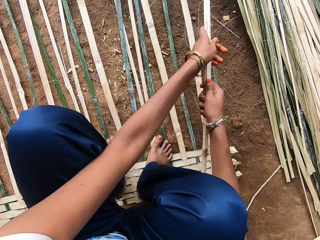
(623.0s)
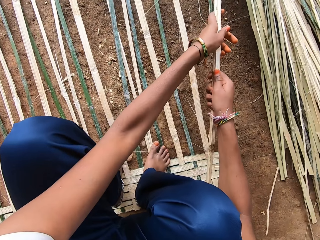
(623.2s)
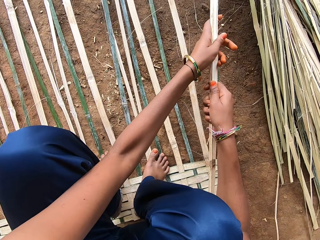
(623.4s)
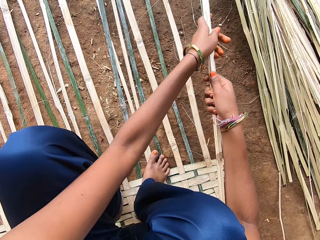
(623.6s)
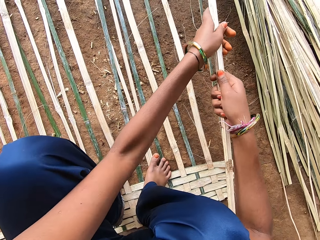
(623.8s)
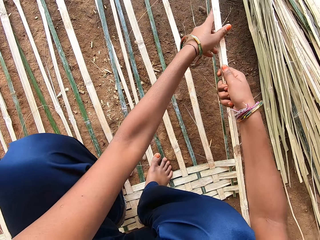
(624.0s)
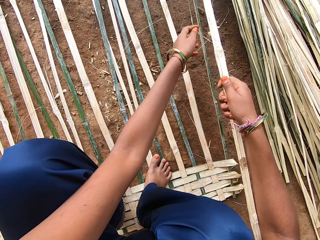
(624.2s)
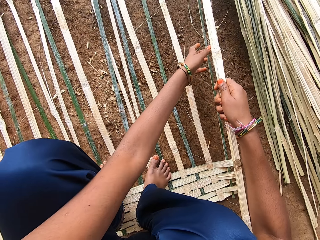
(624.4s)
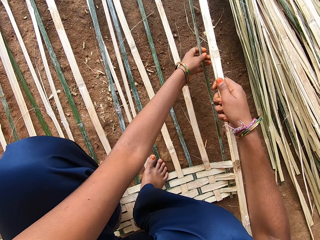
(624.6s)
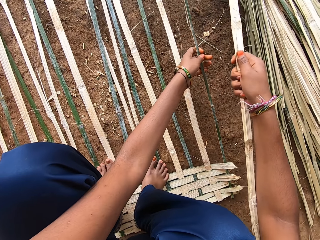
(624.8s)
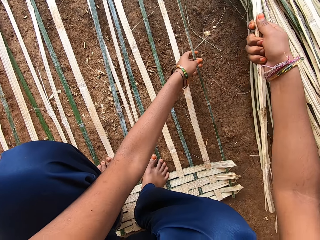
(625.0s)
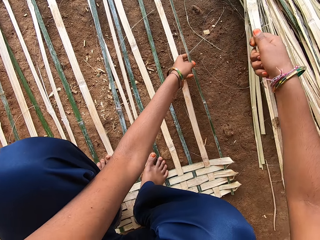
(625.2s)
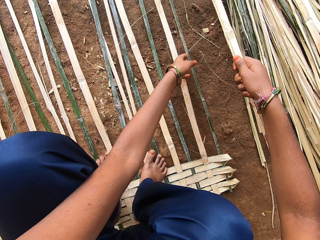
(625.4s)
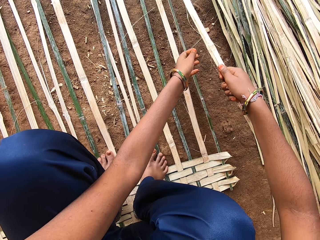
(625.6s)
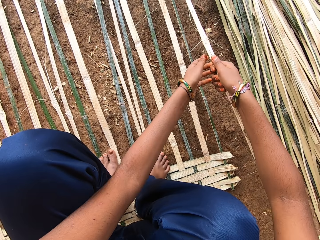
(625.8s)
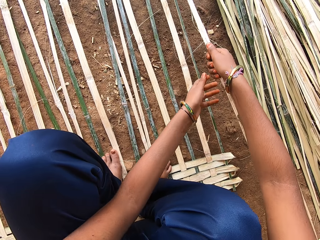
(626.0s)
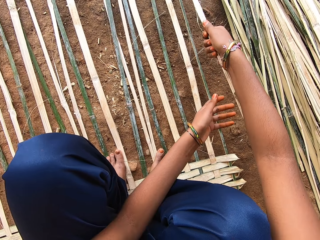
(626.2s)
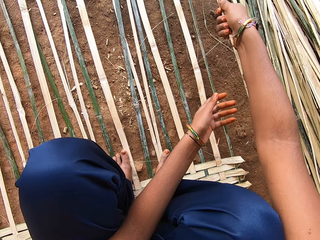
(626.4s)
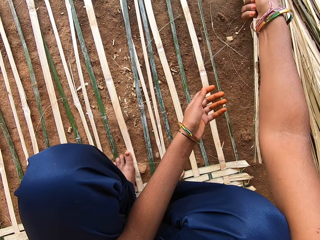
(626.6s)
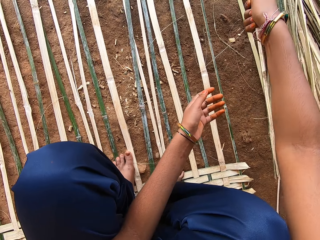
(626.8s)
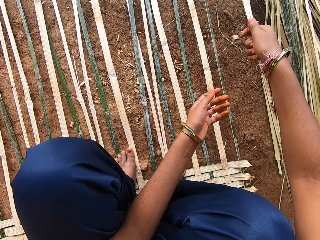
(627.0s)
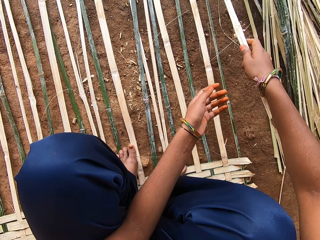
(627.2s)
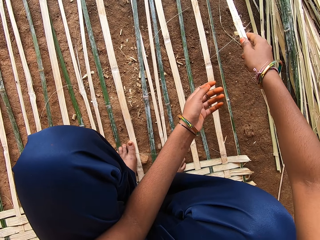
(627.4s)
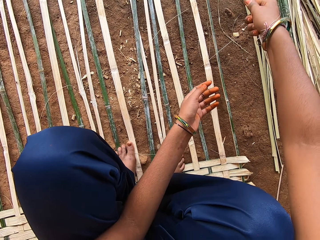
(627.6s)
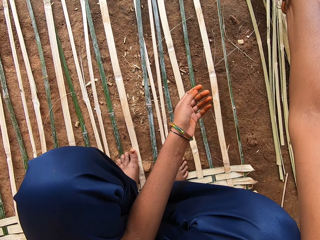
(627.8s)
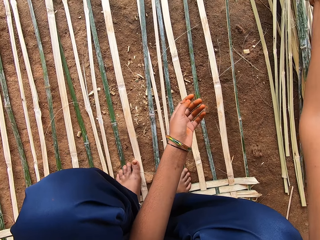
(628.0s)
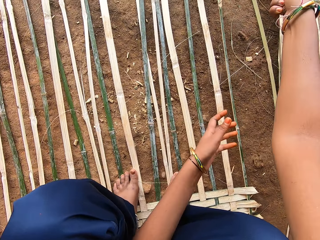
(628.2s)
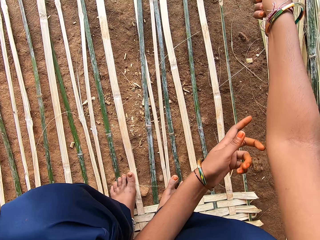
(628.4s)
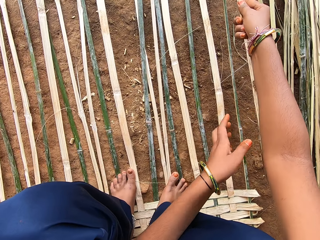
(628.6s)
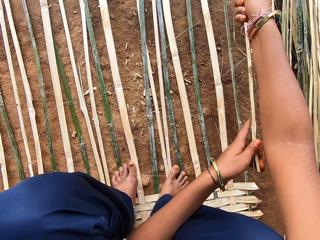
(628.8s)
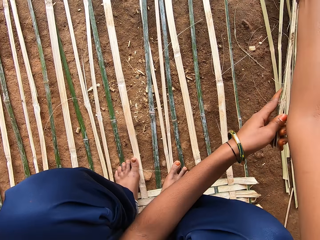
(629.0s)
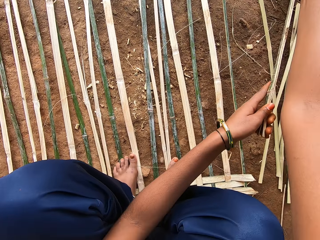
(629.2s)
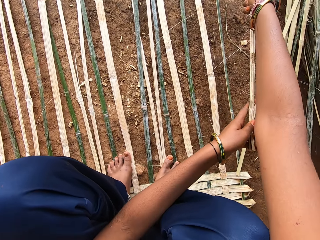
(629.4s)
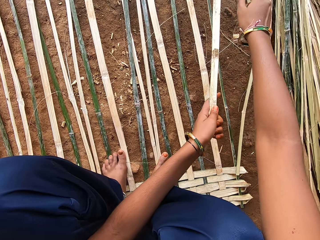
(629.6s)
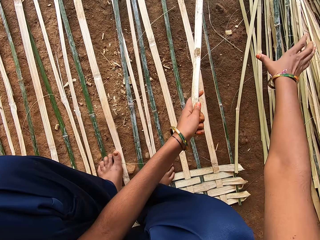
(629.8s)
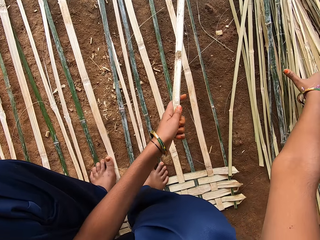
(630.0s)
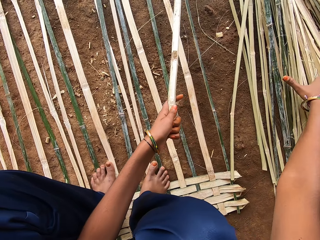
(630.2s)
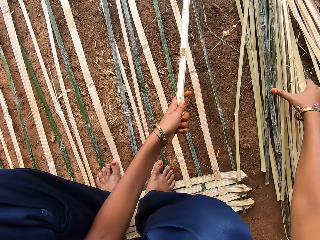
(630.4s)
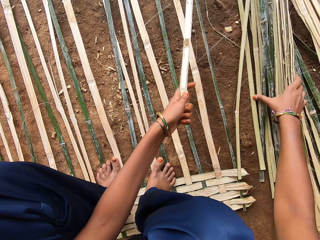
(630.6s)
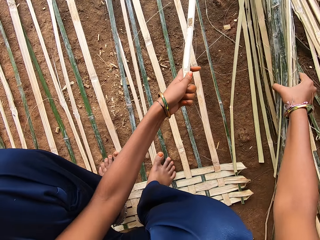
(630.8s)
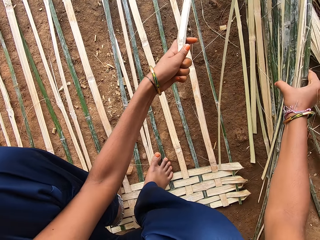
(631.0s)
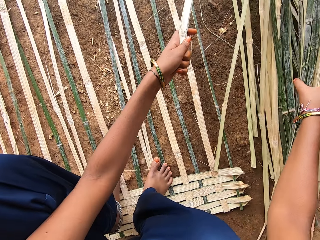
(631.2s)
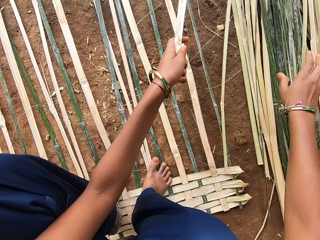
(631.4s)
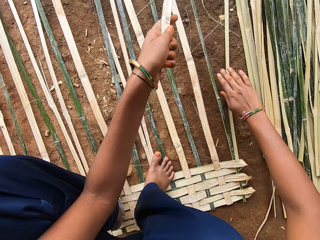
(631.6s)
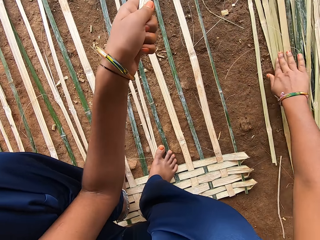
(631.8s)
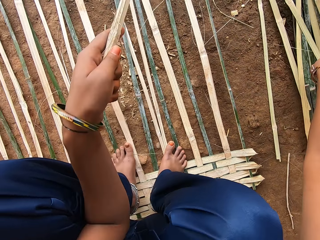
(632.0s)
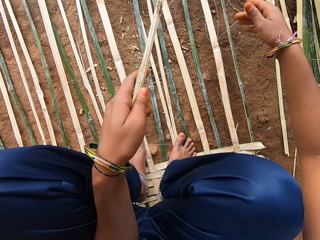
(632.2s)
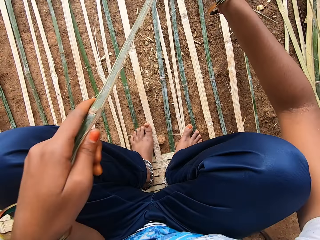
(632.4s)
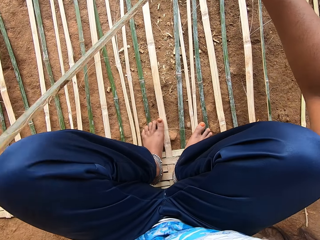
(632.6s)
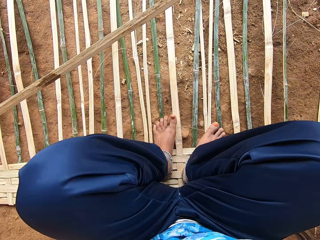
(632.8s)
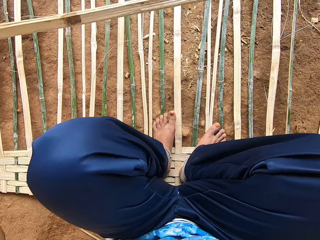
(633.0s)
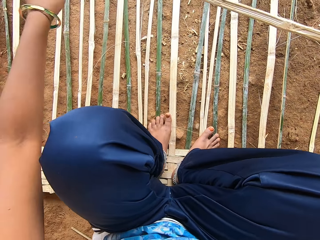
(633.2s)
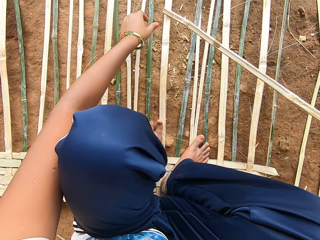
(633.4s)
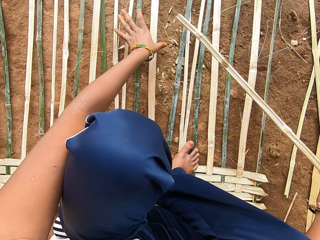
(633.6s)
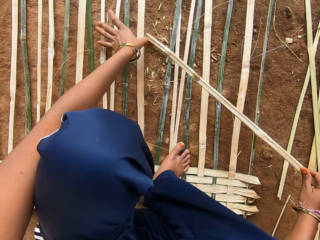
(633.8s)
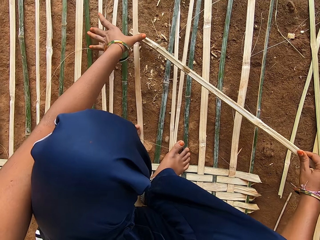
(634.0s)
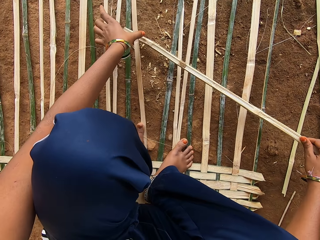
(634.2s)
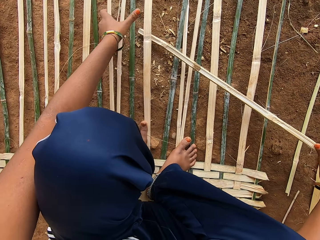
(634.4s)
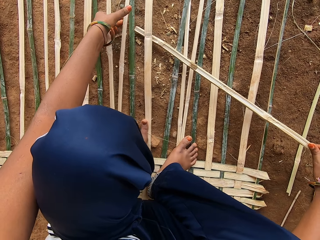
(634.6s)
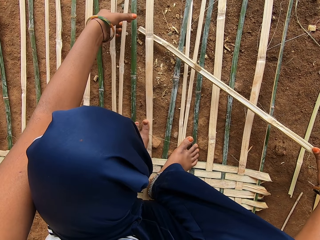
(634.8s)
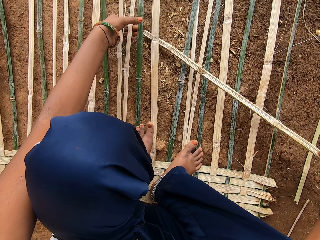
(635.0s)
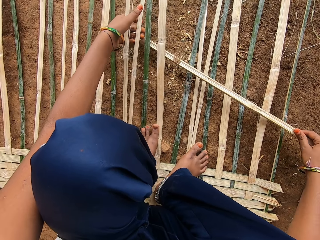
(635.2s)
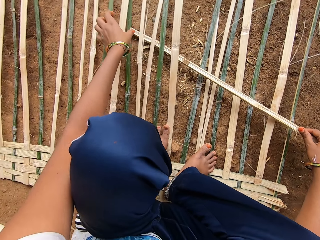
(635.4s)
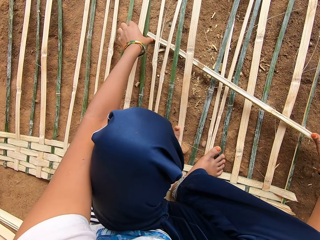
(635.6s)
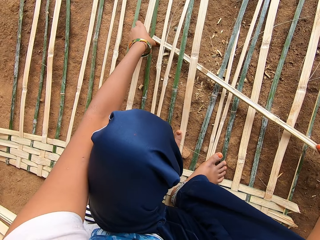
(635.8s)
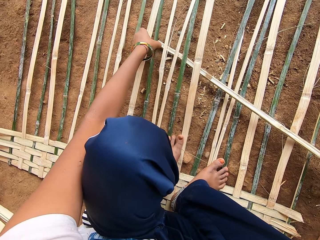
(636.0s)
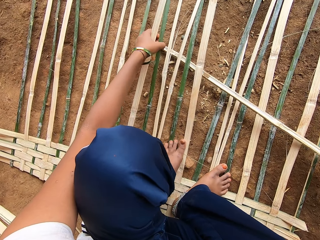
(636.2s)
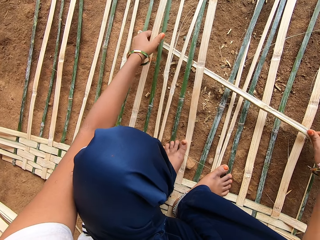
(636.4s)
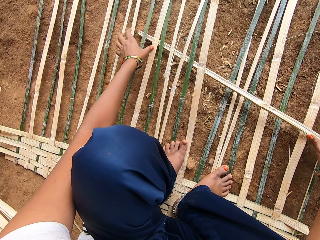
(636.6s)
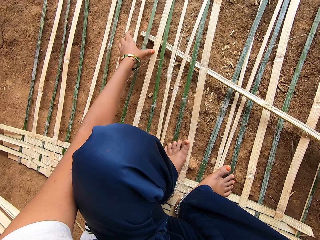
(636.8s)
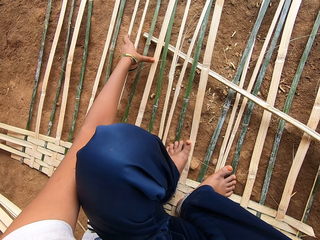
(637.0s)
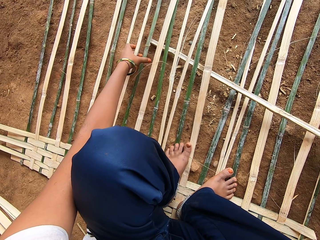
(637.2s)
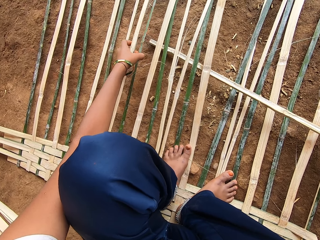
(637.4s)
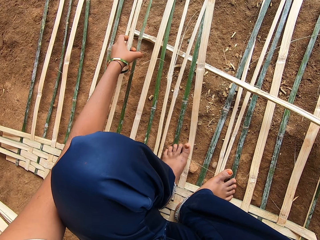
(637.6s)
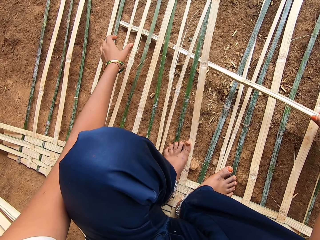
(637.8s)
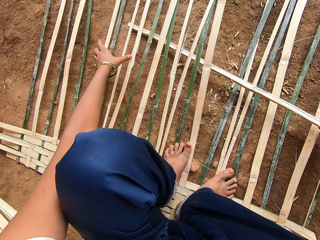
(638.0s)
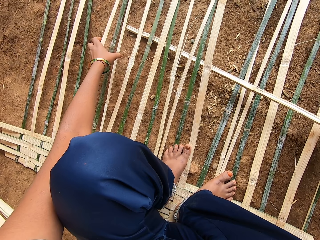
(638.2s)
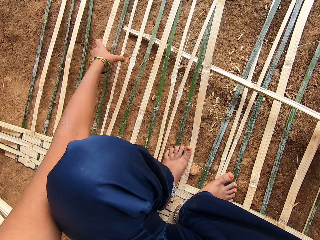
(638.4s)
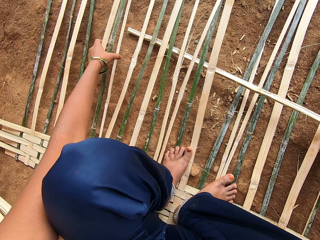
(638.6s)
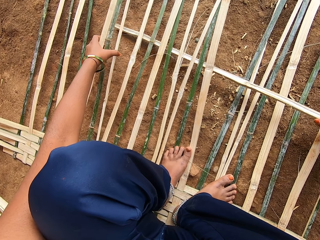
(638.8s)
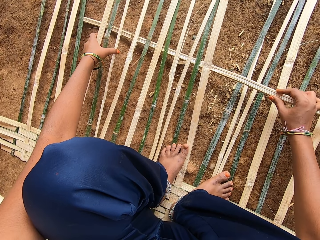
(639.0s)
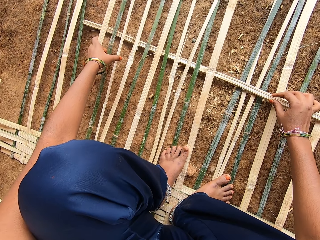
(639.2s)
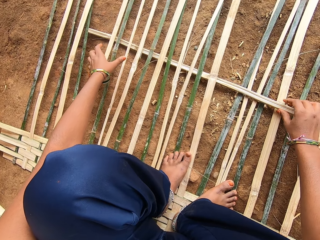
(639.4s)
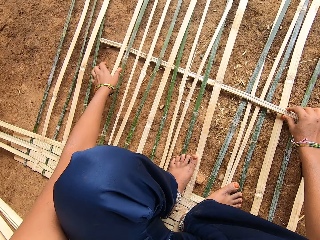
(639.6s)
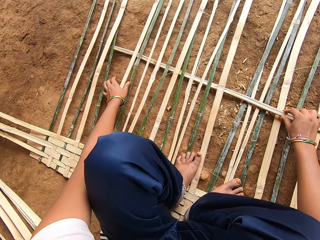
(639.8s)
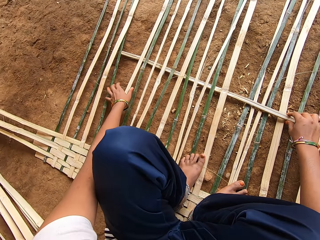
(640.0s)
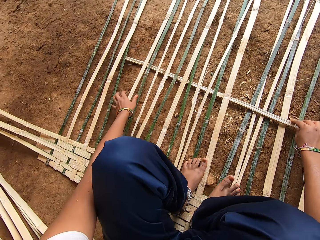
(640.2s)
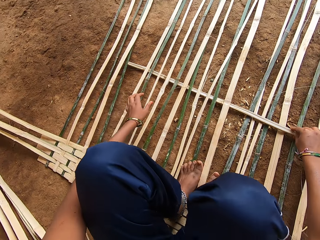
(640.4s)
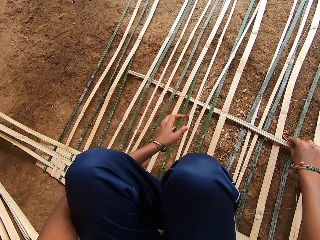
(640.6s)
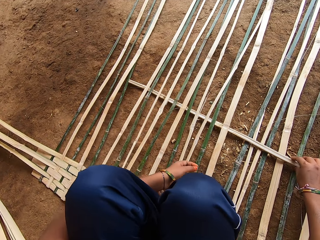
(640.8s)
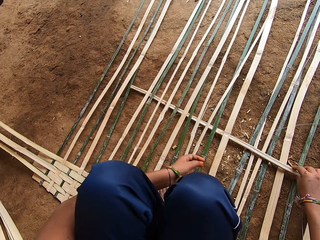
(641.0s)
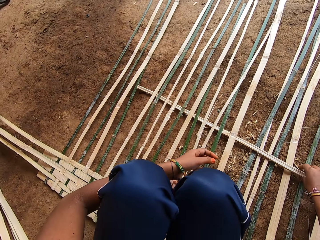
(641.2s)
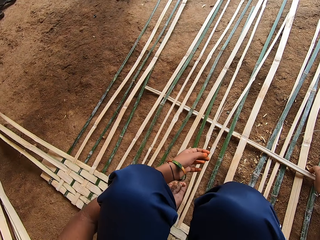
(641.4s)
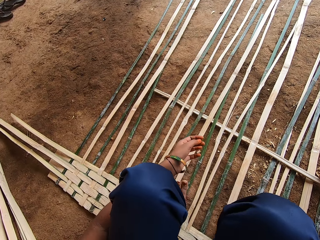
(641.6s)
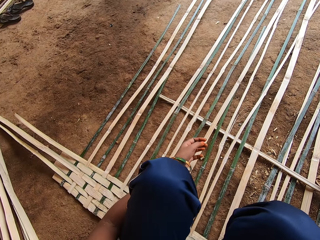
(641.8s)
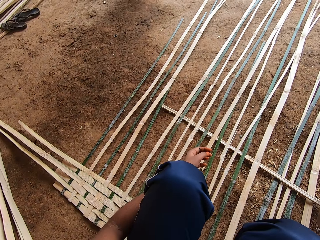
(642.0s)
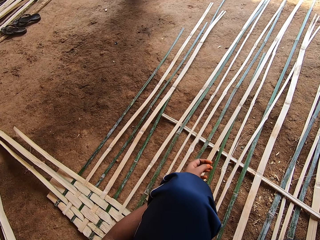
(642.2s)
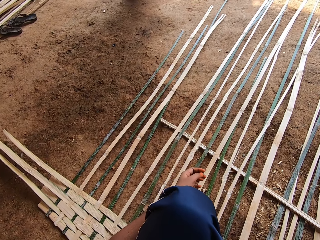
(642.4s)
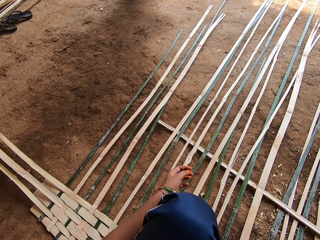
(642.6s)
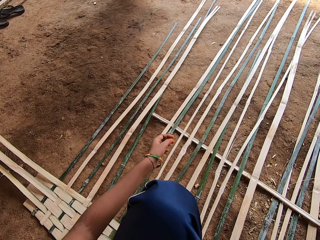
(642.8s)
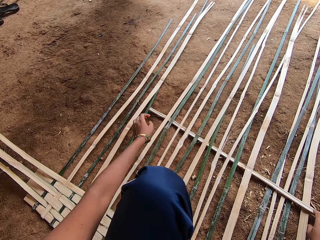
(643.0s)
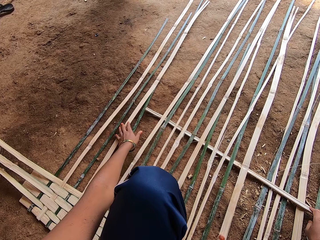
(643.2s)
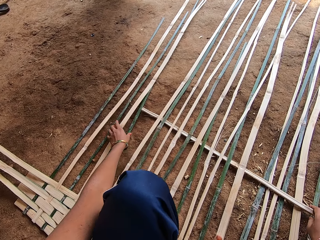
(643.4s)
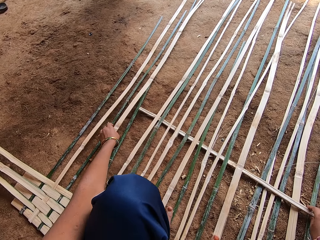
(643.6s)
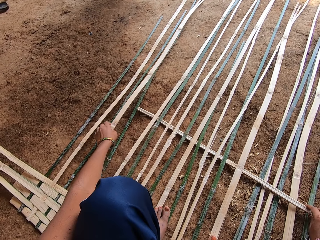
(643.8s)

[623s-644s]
The camera wearer holds the bamboo strip with both hands. She moves some bamboo strips on the ground with the bamboo strip in both hands. She adjusts a bamboo strip of a mat on the ground with her left hand. She moves the bamboo strips on the ground with the bamboo strip in her right hand. She holds the bamboo strip with both hands. She moves the bamboo strips on the ground with the bamboo strip in both hands. She moves the bamboo strips on the ground with her right hand. She passes the bamboo strip from her left hand to her right hand. She weaves the mat with both hands. She interacts with a woman. She inserts the grass into other grass.
